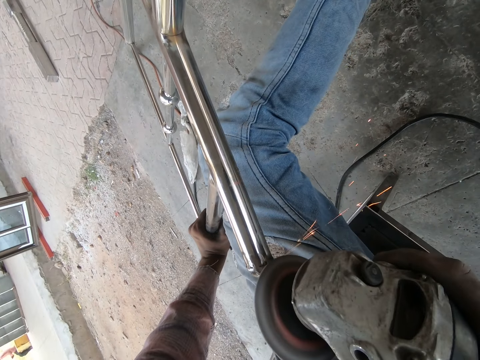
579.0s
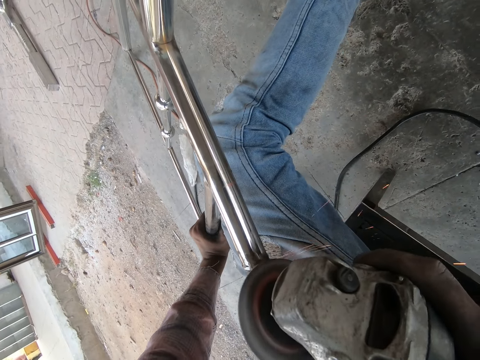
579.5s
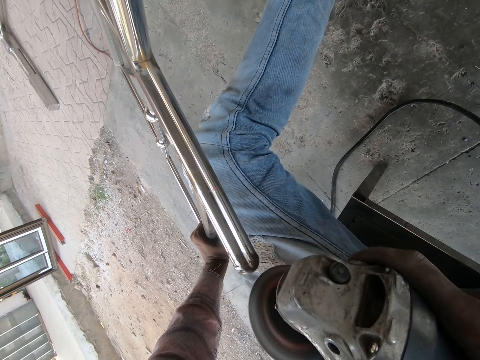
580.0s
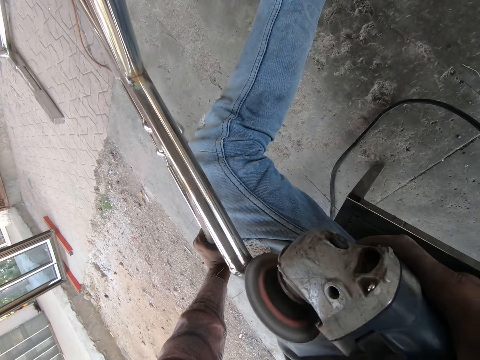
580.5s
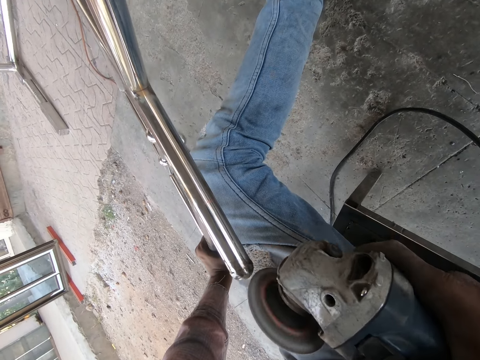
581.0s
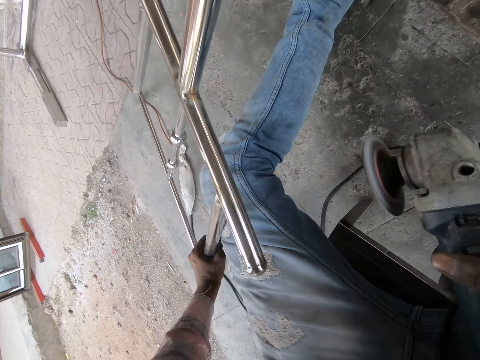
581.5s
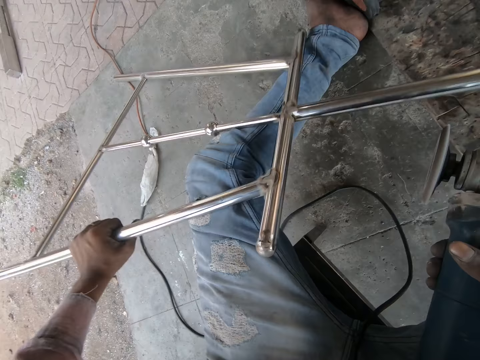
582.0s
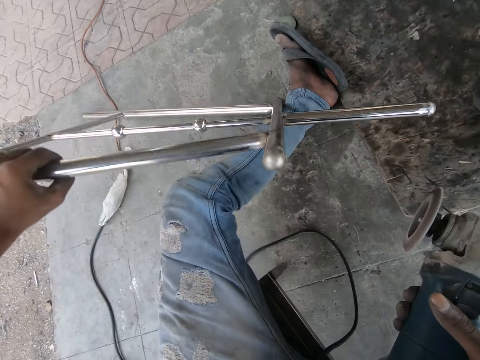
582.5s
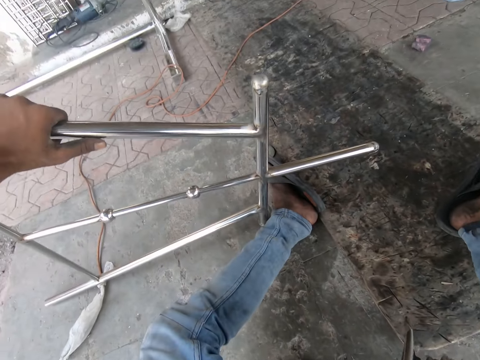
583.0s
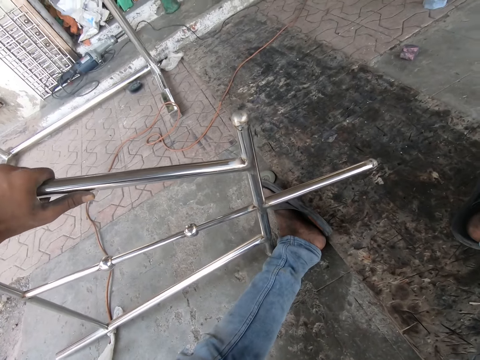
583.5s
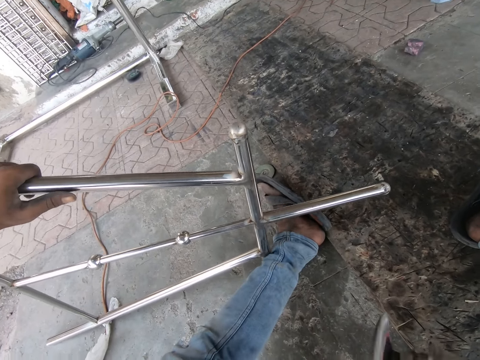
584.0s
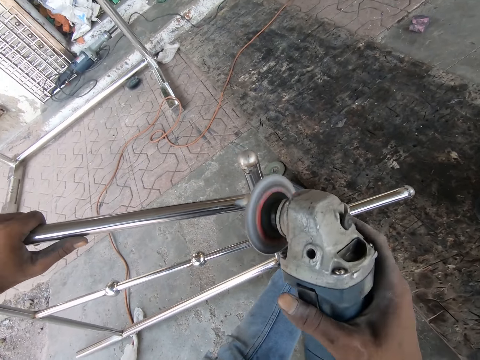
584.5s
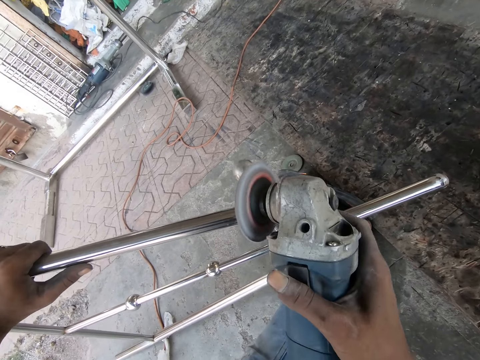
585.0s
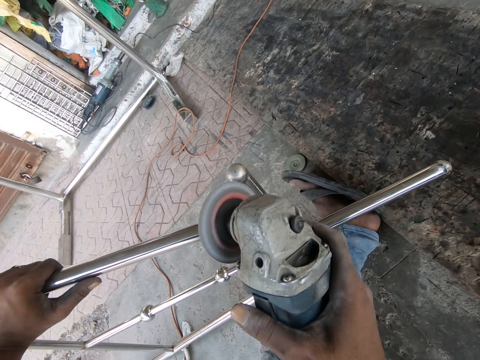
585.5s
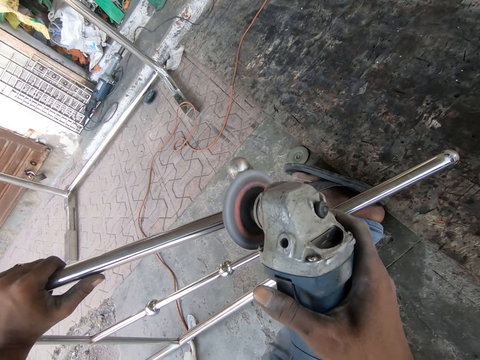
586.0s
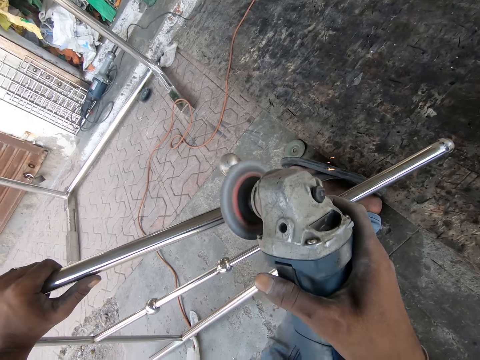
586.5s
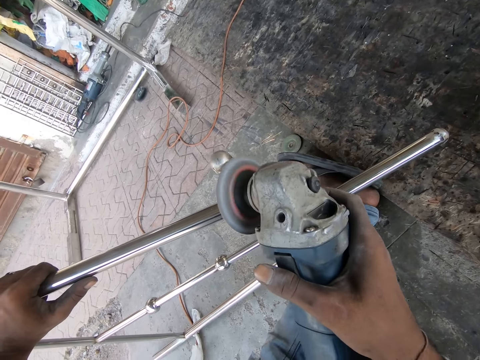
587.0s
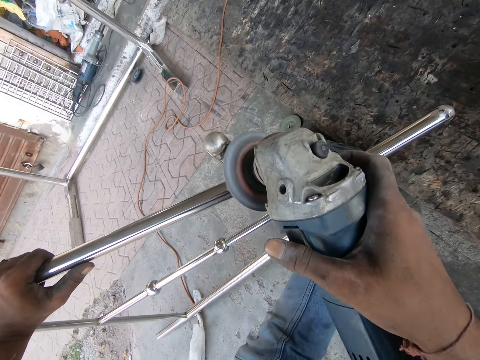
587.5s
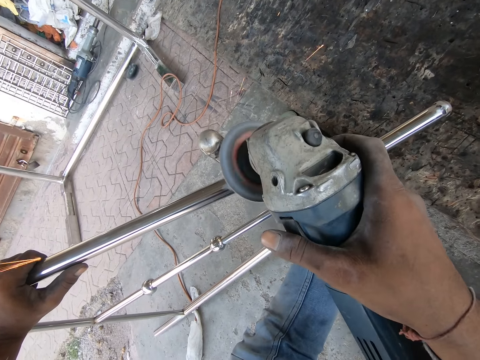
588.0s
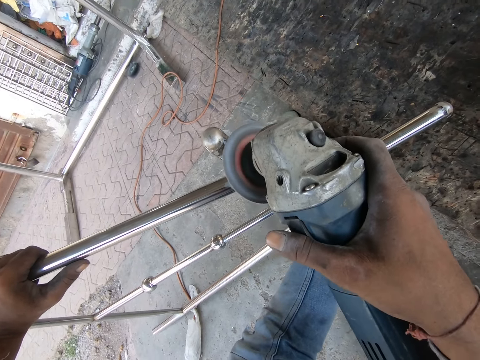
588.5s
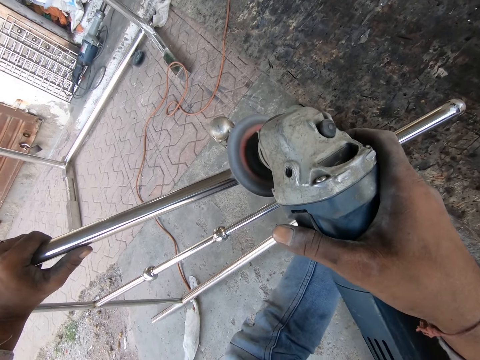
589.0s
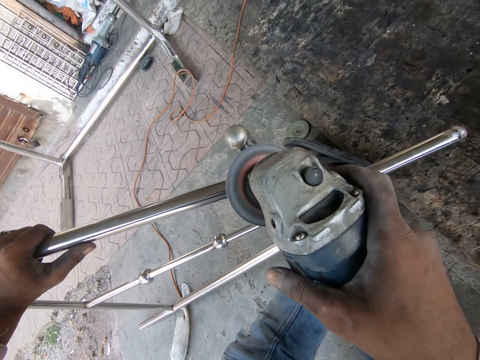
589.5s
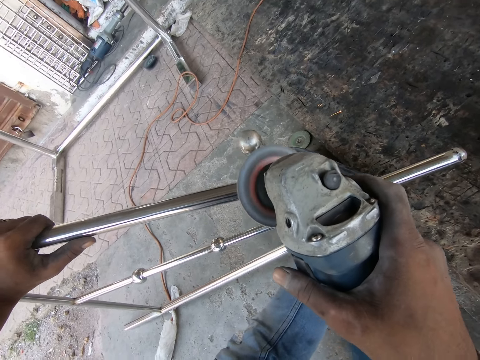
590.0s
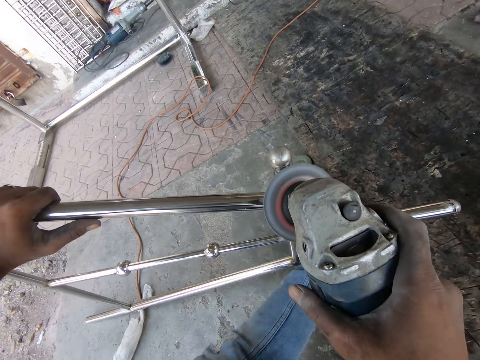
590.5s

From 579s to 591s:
The camera wearer moves the metal up and lifts the grinder up. They turn the metal structure around. They move the grinder forward and grind the metal. They smoothen the metal with a smoothening machine.

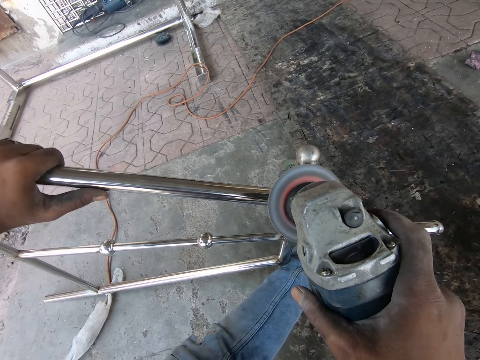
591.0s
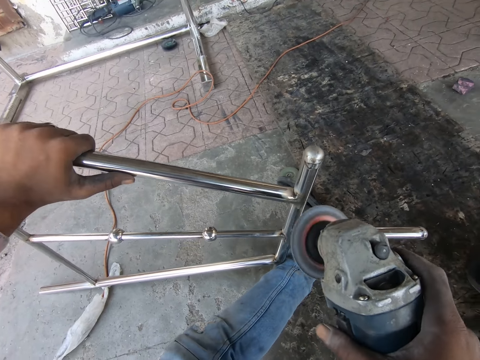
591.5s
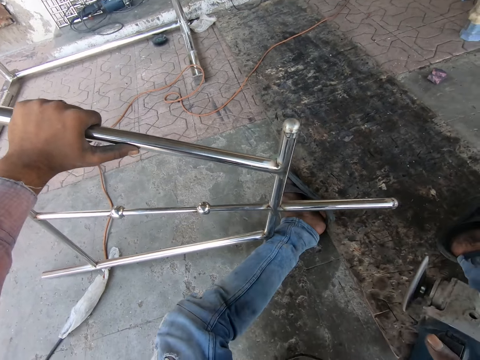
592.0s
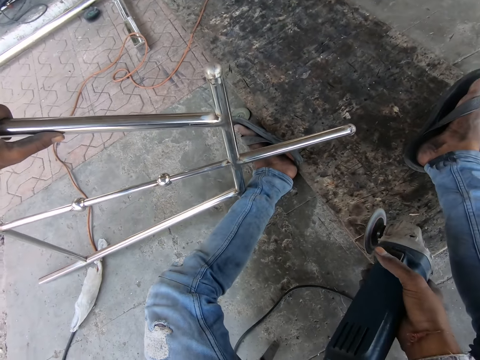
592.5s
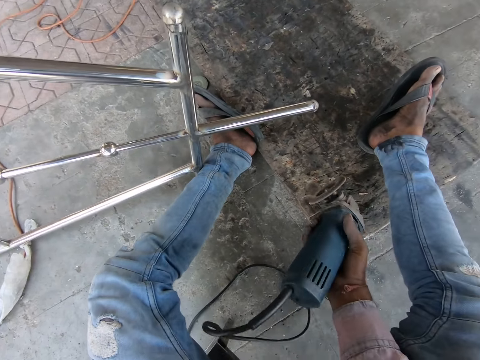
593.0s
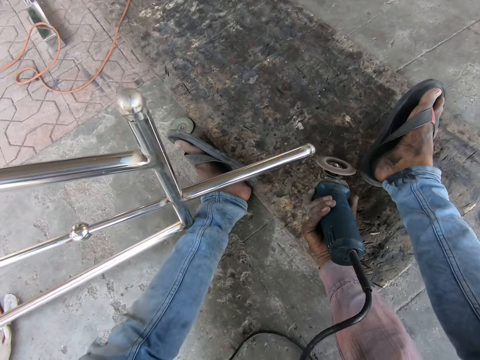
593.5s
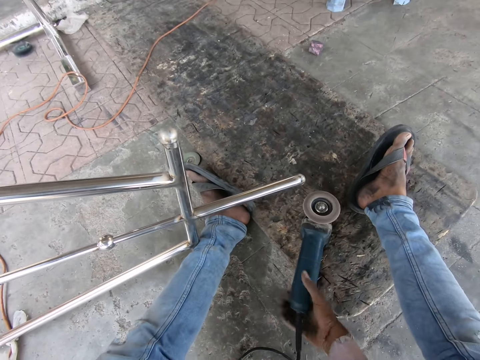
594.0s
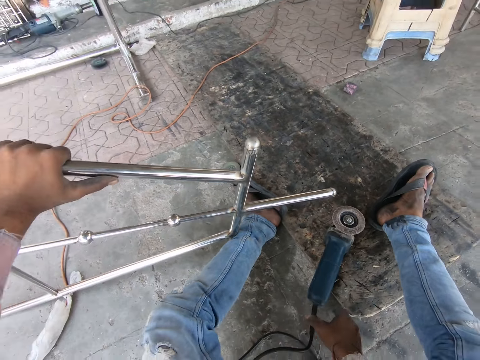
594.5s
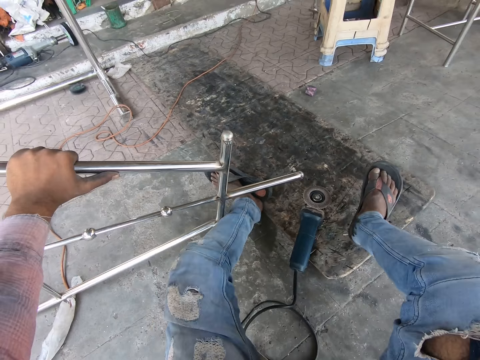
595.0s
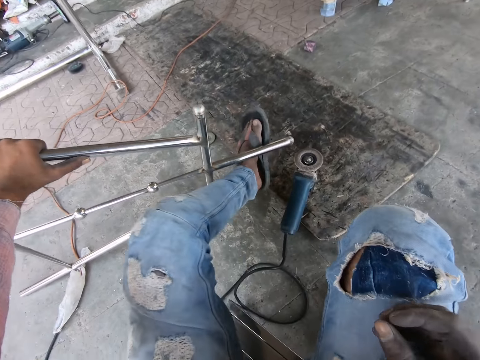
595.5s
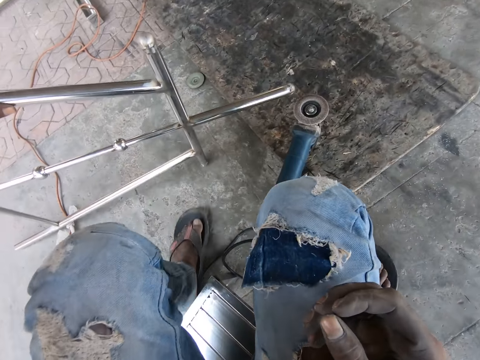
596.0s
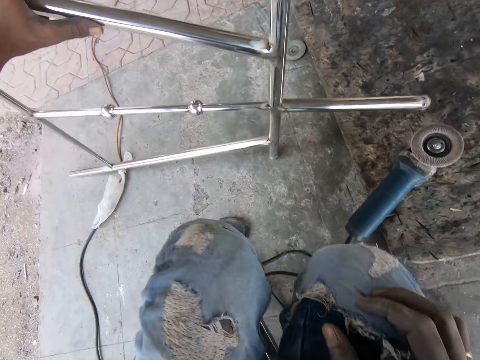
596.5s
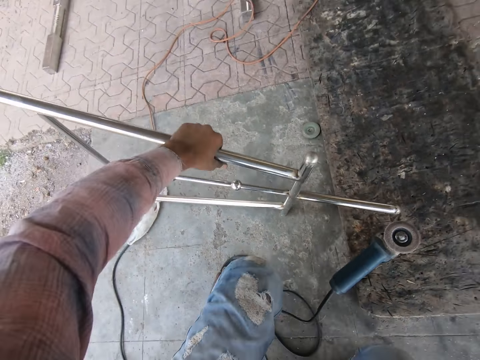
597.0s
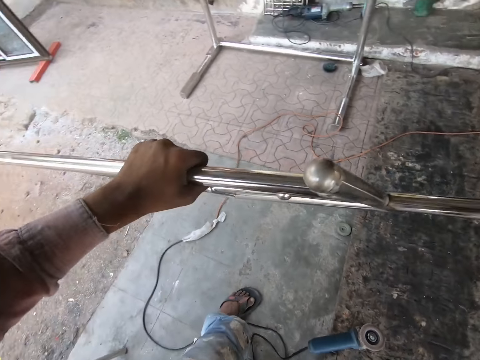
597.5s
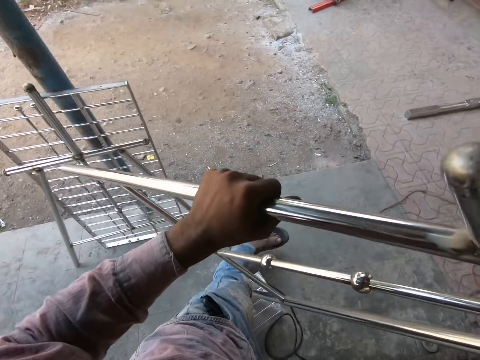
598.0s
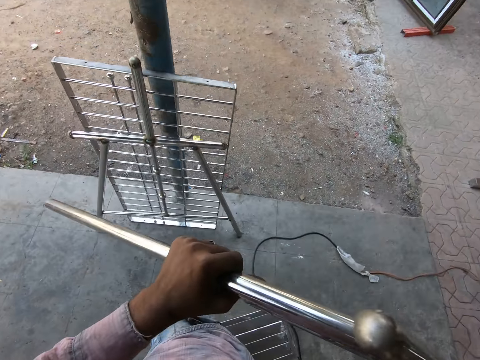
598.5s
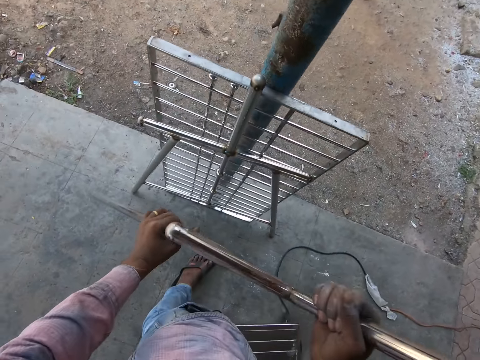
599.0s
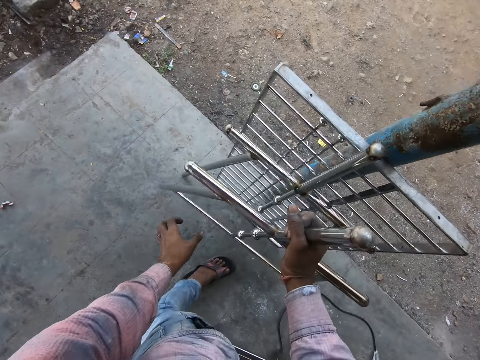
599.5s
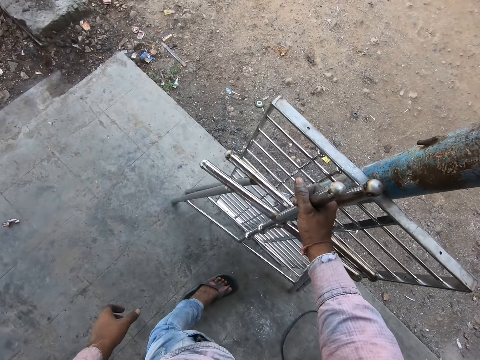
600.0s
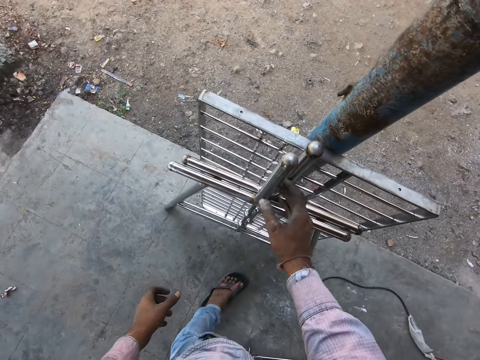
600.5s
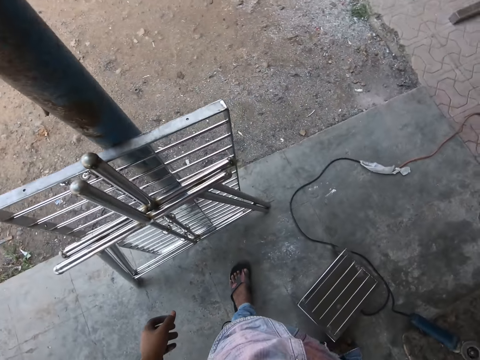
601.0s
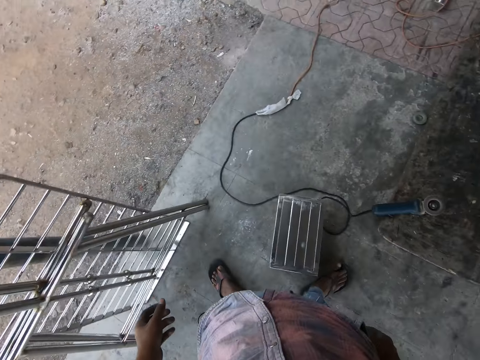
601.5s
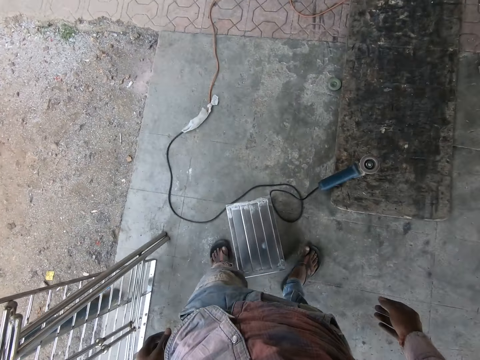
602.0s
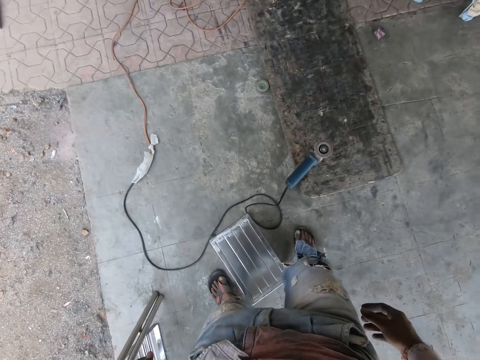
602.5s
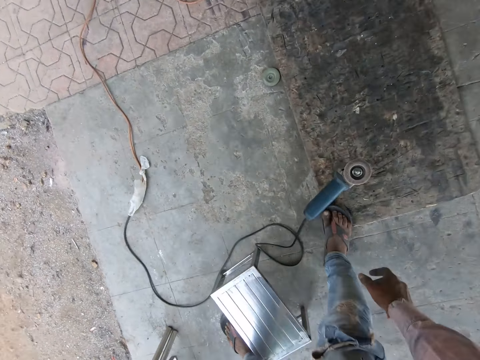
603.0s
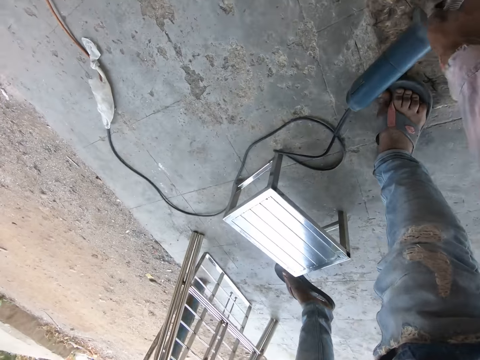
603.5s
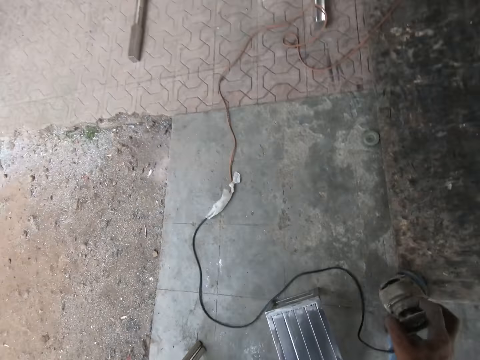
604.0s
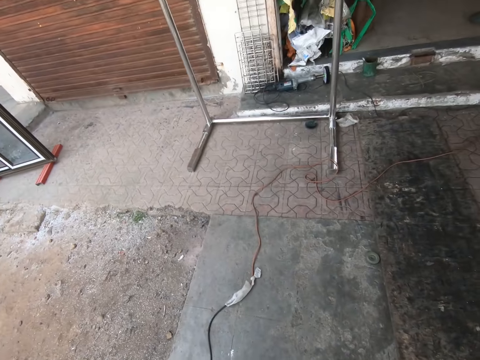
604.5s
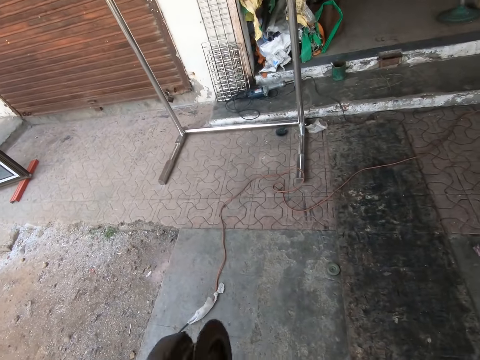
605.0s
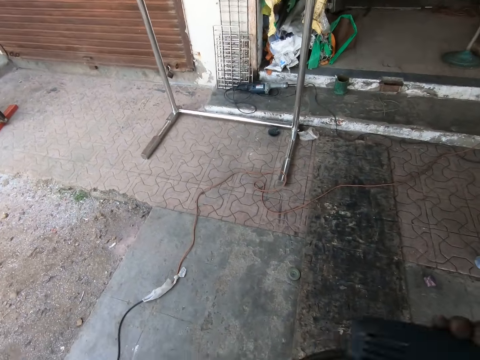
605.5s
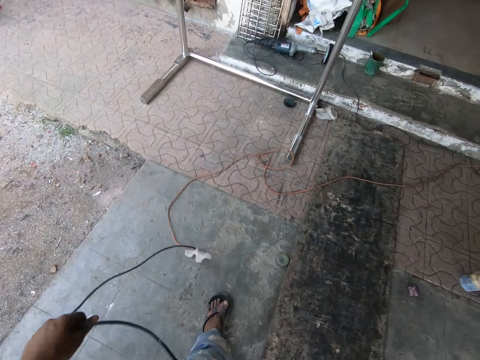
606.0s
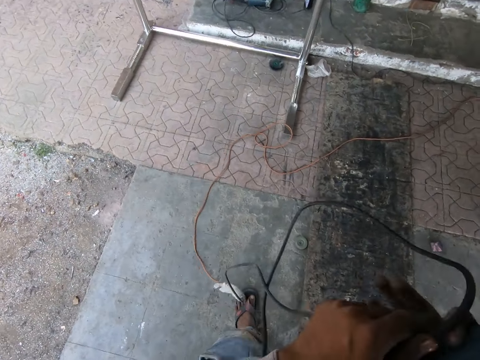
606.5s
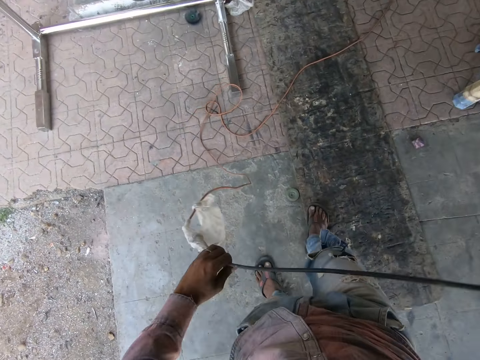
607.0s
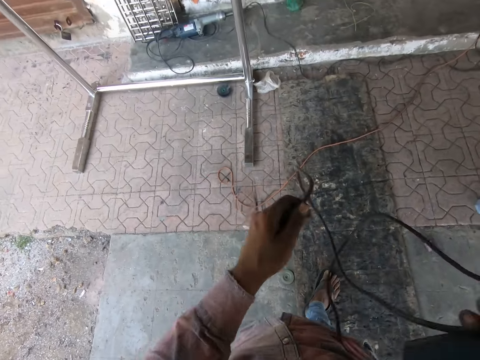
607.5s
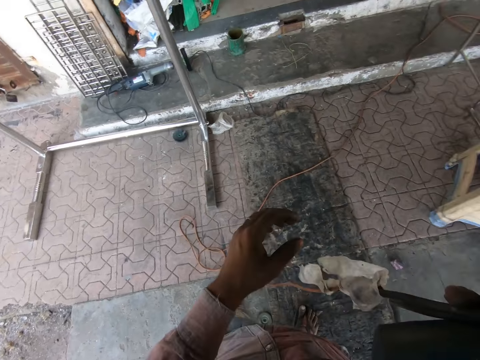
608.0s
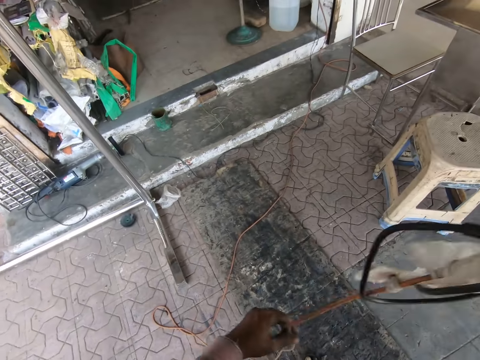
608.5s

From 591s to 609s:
The camera wearer moves the grinder back and moves the grinder down. They place the smoothening machine down. They lift their hand up, stand up, and move the leg. They lift the metal up and carry the metal structure. They hold the metal and walk. They place the metal structure aside. They turn and move their hands. They move and walk around. They hold the drill, move their hands down, and bend down. They lift the drill up. They fold the smoothening machine cable. They walk.
